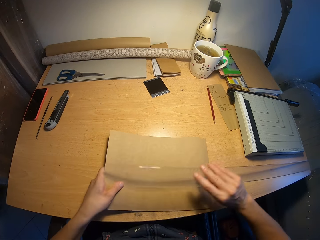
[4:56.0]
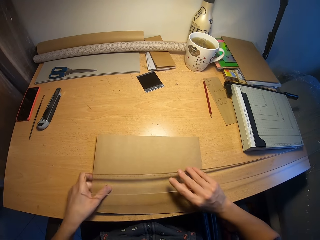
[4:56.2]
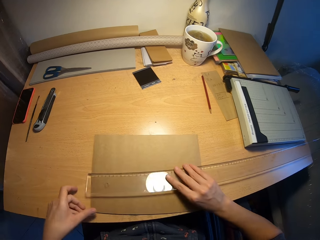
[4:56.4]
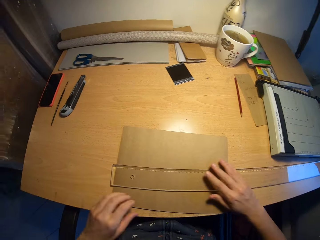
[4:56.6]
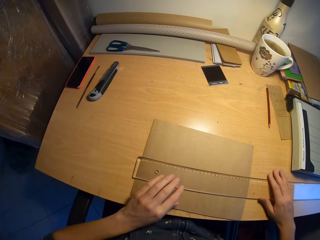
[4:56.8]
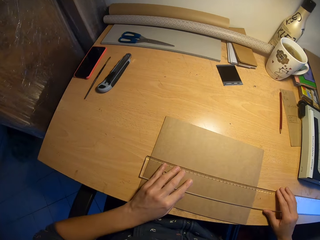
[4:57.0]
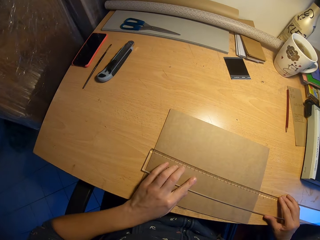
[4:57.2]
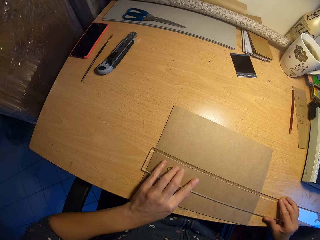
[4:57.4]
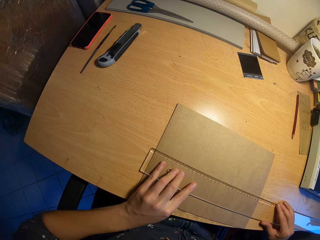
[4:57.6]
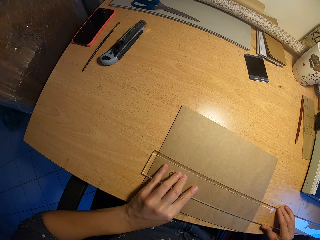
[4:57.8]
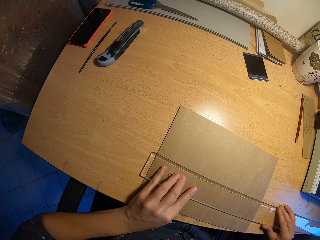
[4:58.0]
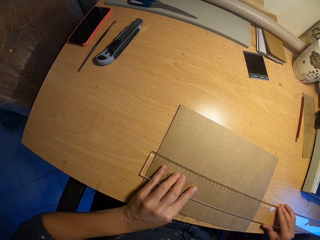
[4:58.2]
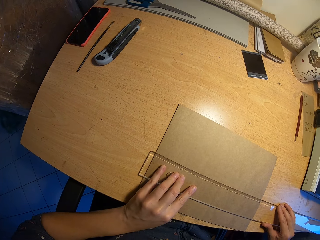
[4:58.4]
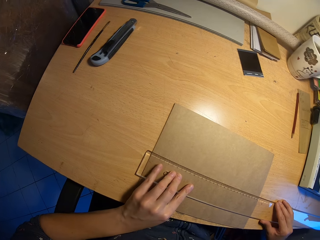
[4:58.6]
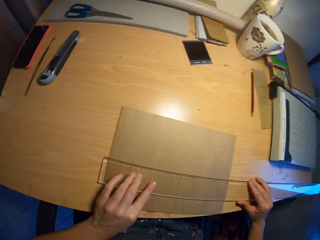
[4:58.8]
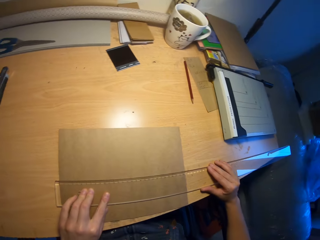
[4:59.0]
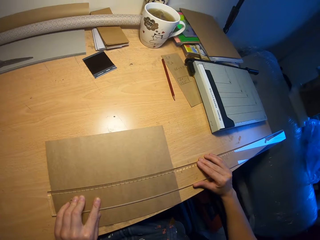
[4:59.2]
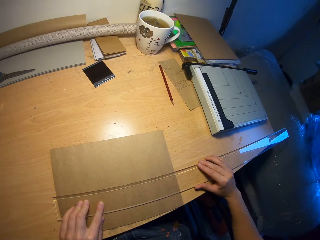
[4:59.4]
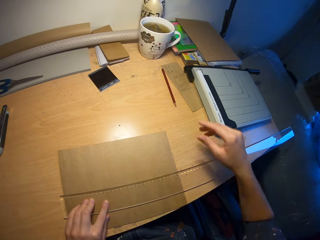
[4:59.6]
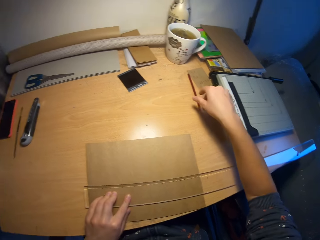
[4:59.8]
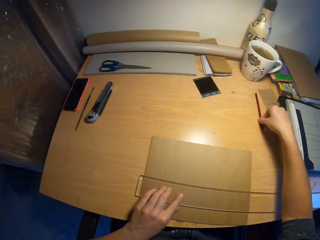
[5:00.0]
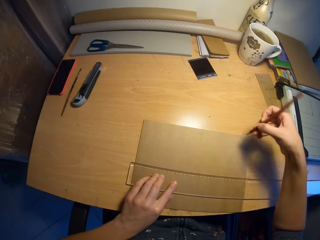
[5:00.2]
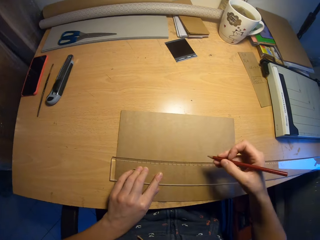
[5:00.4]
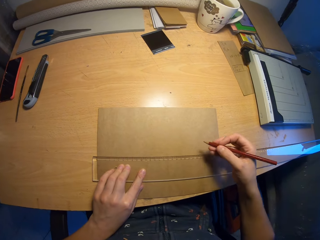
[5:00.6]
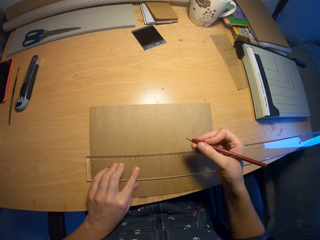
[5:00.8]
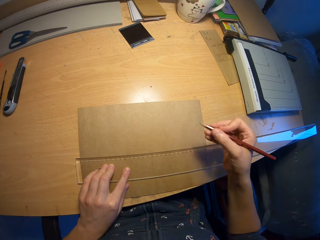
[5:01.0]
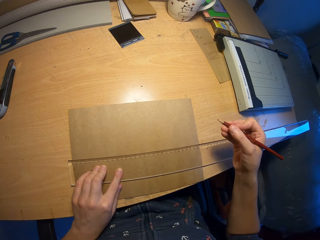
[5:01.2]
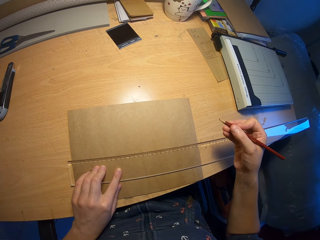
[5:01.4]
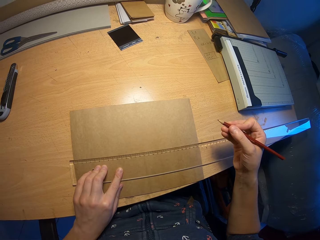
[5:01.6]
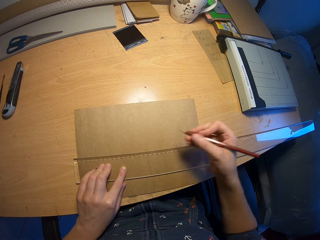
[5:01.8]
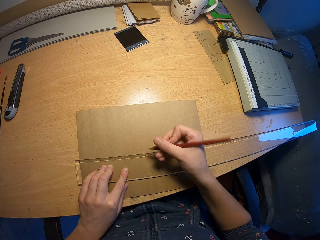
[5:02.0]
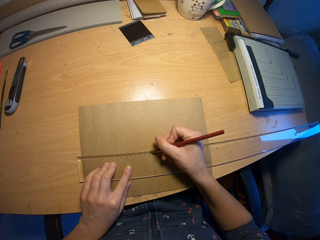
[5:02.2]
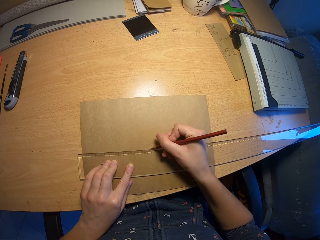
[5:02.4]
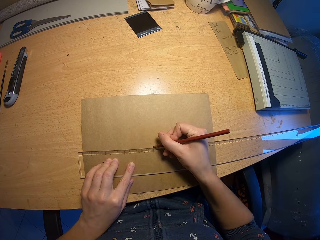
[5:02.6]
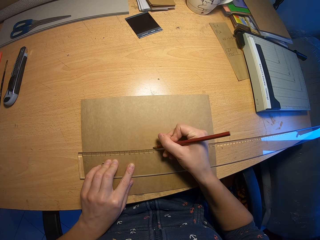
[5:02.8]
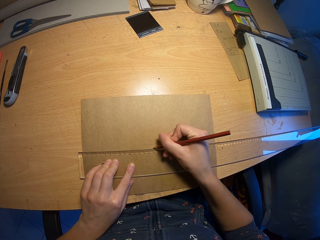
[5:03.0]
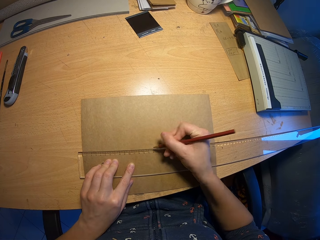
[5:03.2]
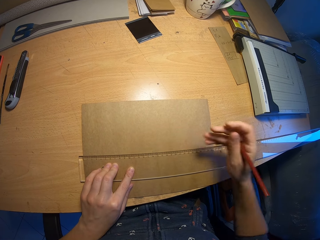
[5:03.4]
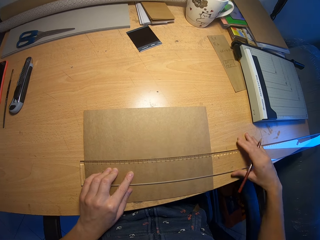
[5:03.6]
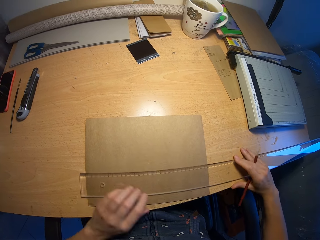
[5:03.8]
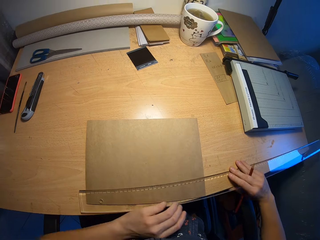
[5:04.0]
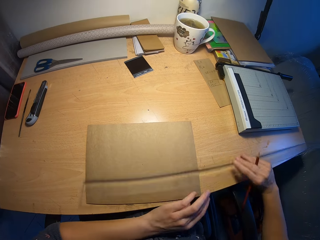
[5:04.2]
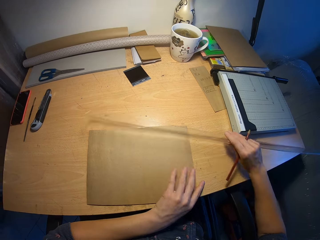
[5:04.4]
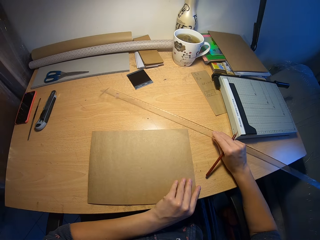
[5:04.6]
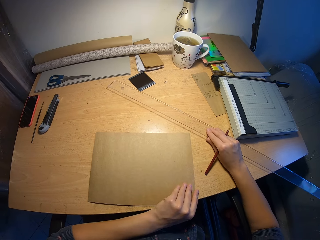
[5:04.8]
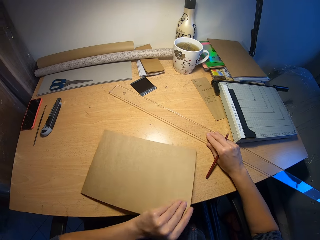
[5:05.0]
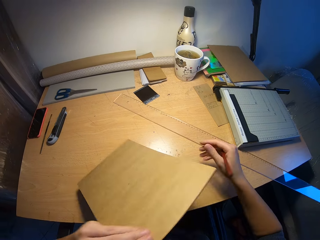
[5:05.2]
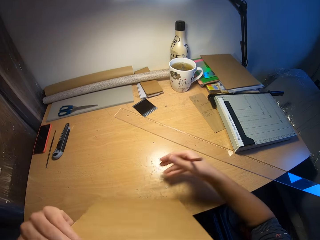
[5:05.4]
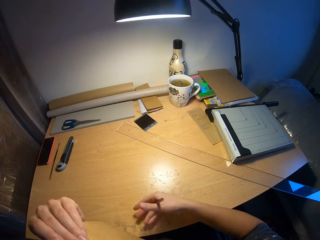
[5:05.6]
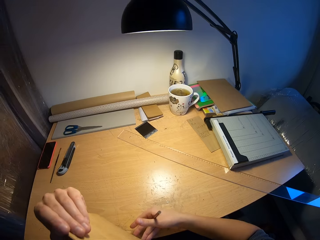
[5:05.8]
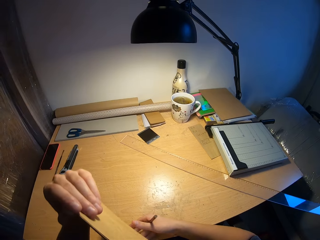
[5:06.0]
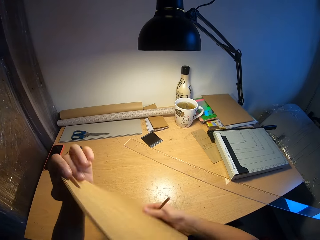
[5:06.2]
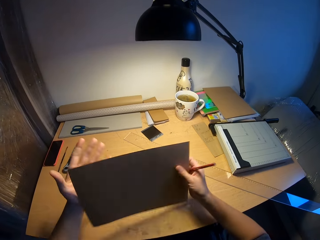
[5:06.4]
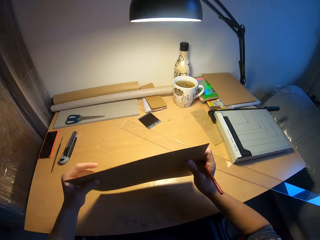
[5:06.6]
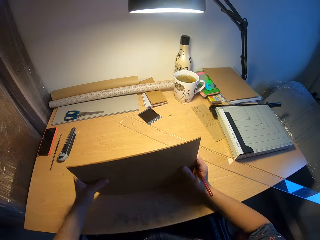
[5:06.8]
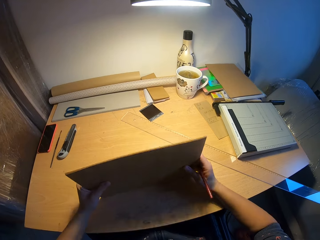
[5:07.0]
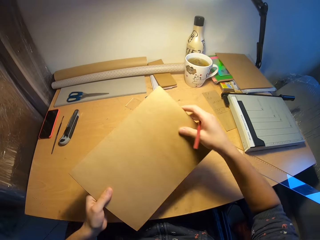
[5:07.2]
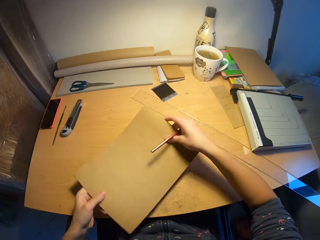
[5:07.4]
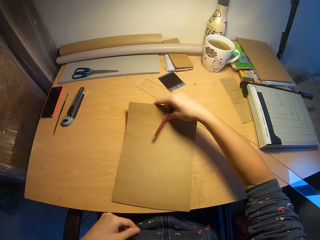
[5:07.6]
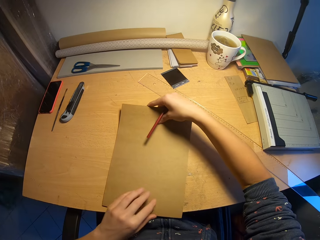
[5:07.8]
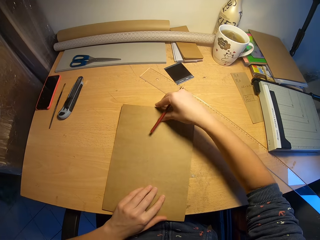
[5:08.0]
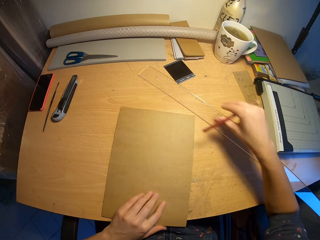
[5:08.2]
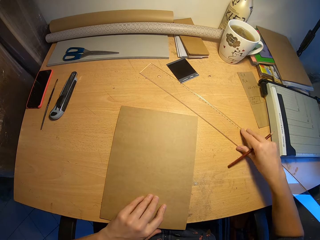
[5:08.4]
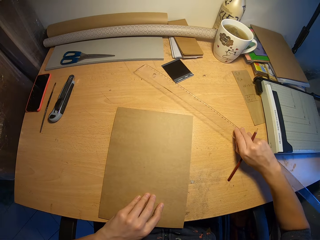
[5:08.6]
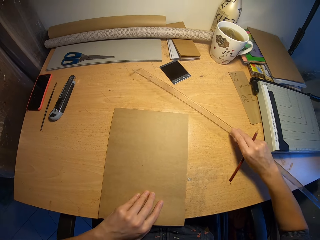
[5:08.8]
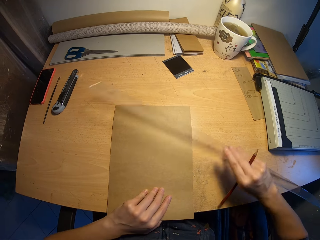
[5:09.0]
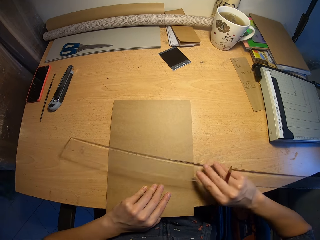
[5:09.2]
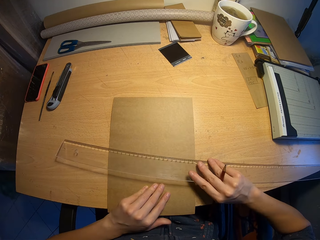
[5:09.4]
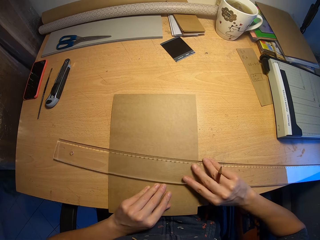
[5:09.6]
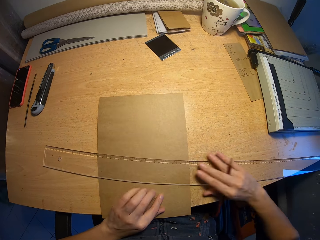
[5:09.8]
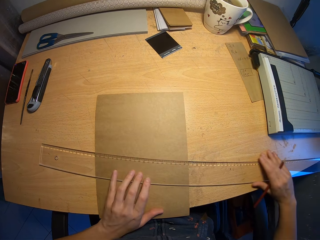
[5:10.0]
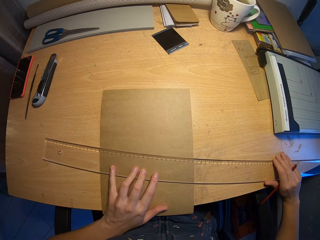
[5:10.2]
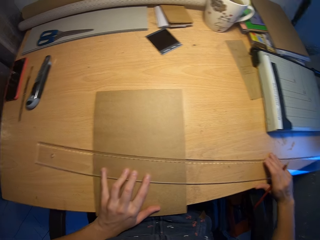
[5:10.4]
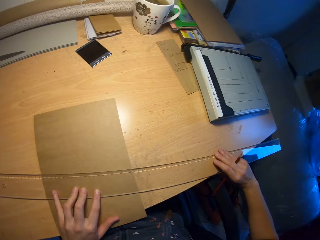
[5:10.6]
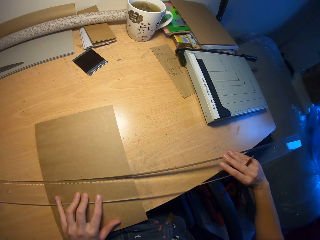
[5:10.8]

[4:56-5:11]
The camera wearer picks up the ruler from the table with his right hand. He drops the ruler on the brown paper on the table with his right hand. He adjusts the ruler on the brown paper on the table with his hands. He measures the piece of paper. He picks the pencil from the table with his right hand. He marks a point on the brown paper on the table with the pencil in his right hand. He picks the ruler from the brown paper on the table with his right hand. He drops the ruler on the table with his right hand. He picks the stack of brown papers from the table with his left hand. He turns the stack of brown papers with his hands. He taps the table with the stack of brown papers in his hands. He places the stack of brown papers on the table with his right hand. He places his left hand on the stack of brown papers on the table. He picks the ruler from the table with his right hand. He carries the ruler. He places the ruler on the brown paper with his right hand. He adjusts the ruler on the brown paper on the table with his hands.

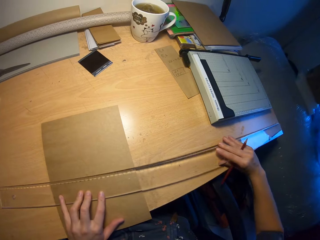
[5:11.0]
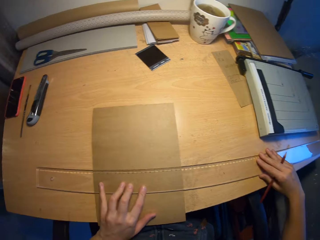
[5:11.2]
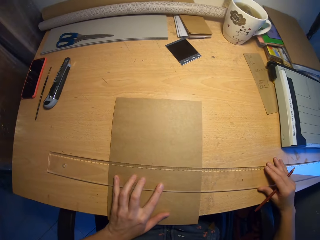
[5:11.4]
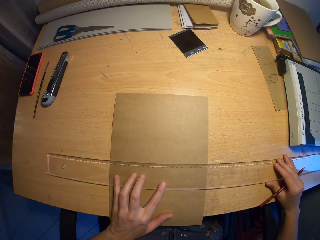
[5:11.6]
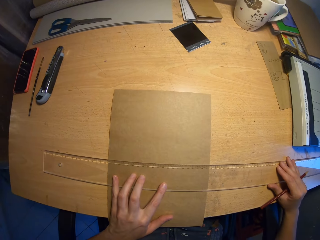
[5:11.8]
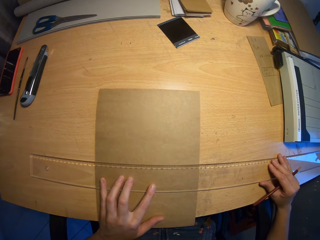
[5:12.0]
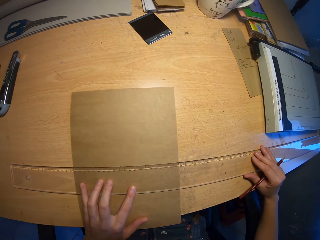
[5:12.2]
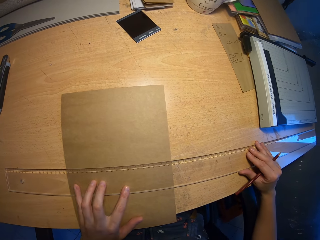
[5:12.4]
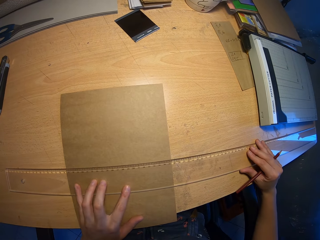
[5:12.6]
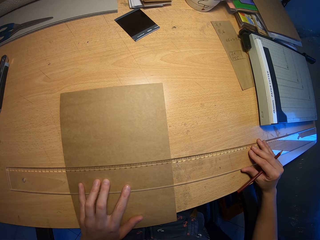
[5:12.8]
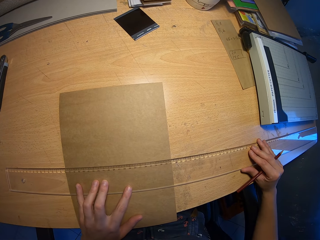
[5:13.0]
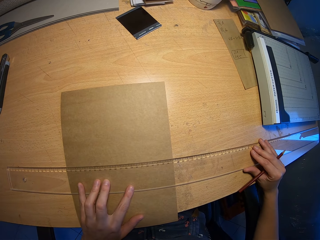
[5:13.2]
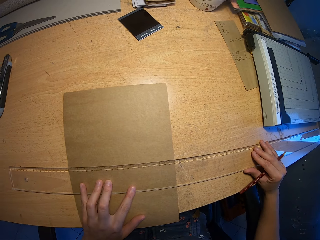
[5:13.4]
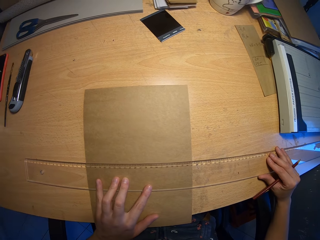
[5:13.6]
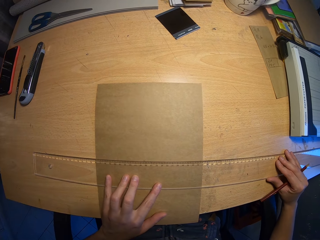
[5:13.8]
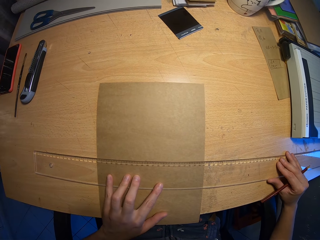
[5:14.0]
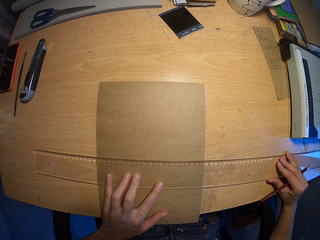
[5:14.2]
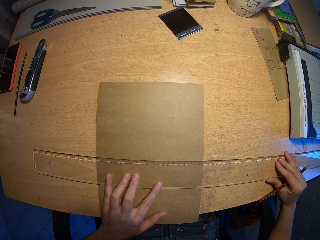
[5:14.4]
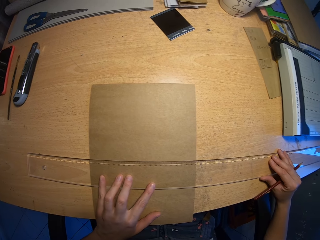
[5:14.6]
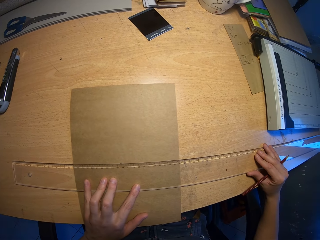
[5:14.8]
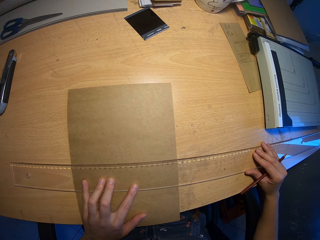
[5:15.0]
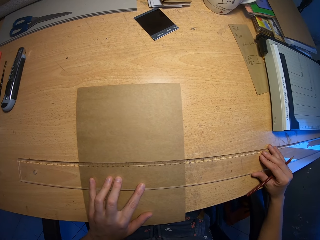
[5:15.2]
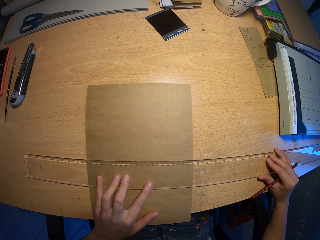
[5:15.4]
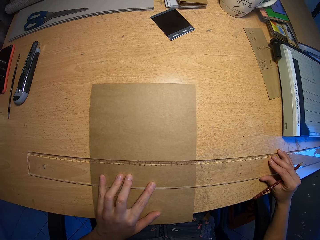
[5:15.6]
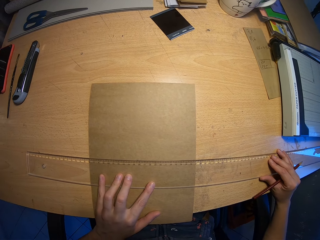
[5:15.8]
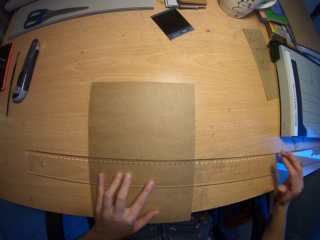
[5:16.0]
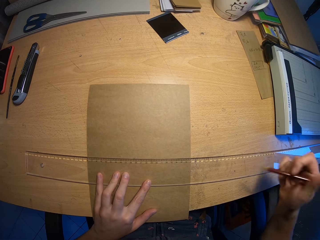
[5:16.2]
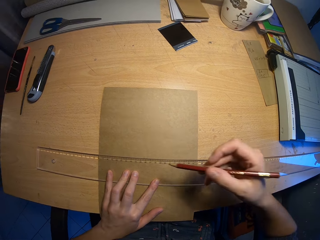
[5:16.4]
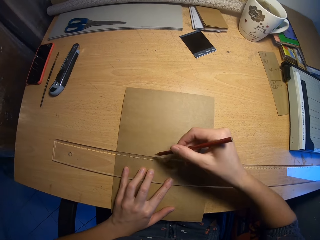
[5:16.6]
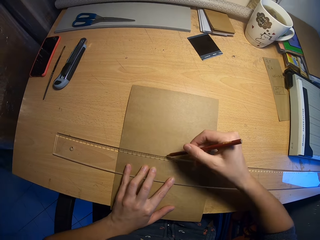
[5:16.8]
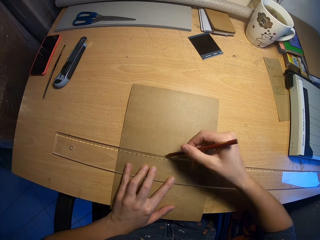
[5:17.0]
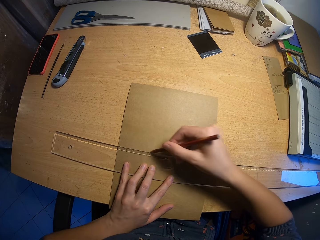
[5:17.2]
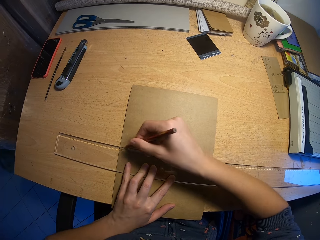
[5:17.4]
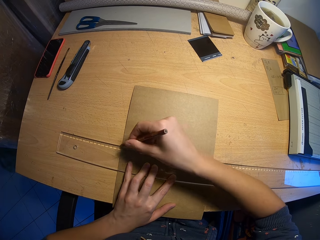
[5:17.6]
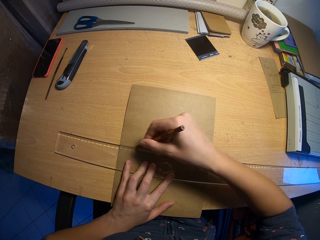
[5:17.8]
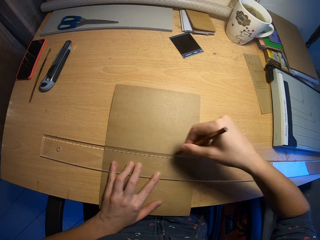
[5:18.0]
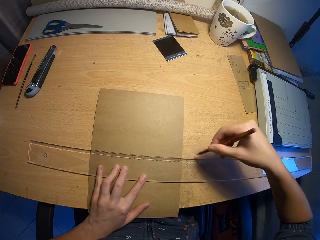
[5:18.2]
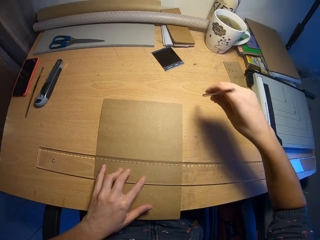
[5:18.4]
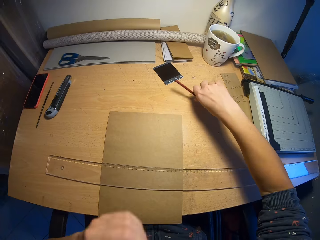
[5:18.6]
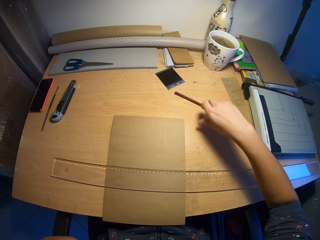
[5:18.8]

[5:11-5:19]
The camera wearer measures the paper. He draws a line on the brown paper on the table with the pencil in his right hand.
